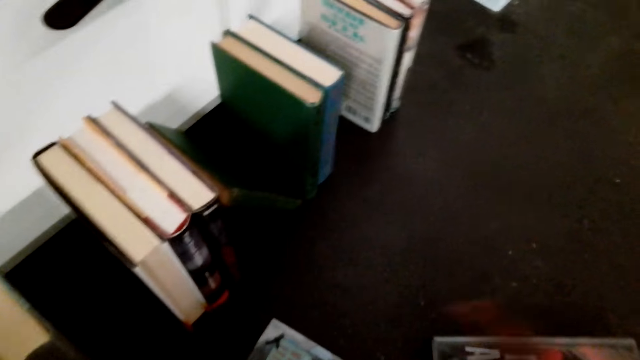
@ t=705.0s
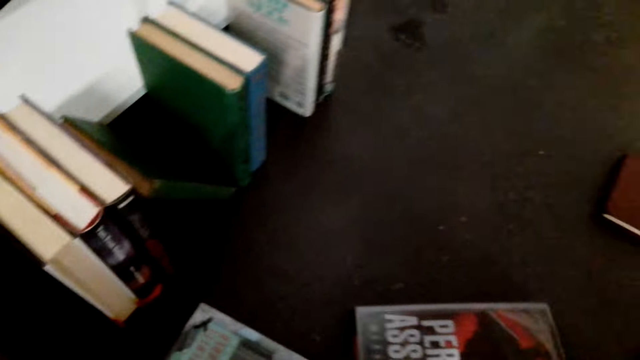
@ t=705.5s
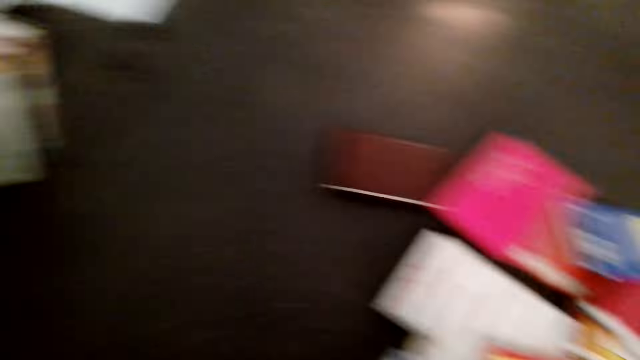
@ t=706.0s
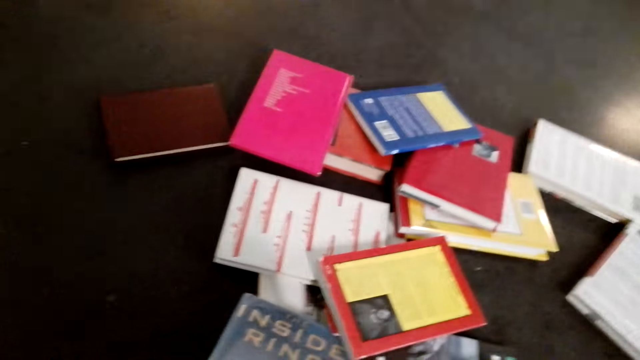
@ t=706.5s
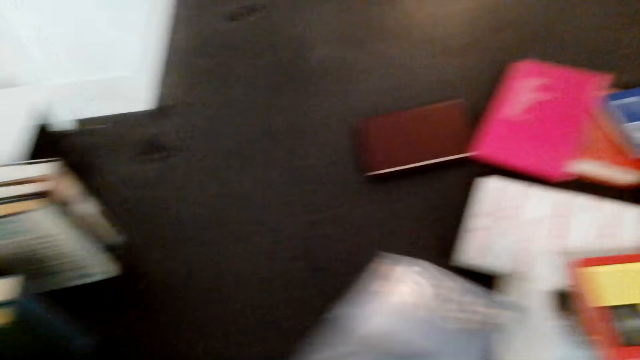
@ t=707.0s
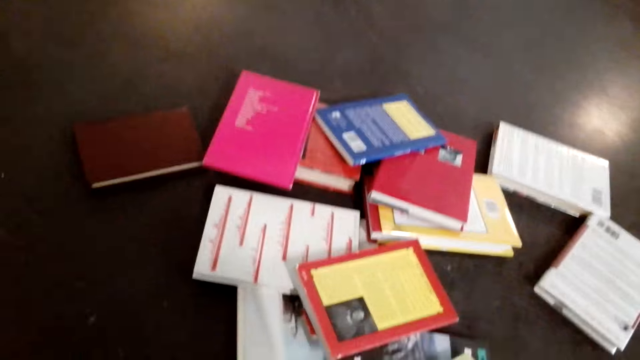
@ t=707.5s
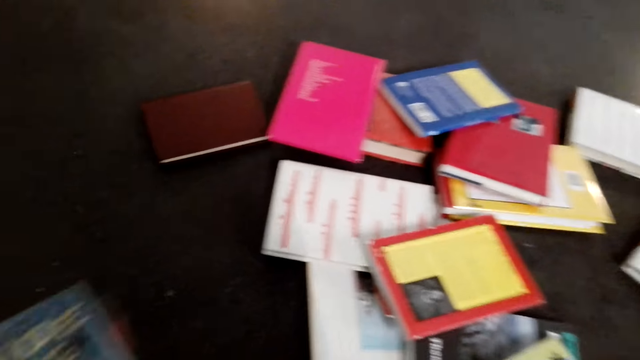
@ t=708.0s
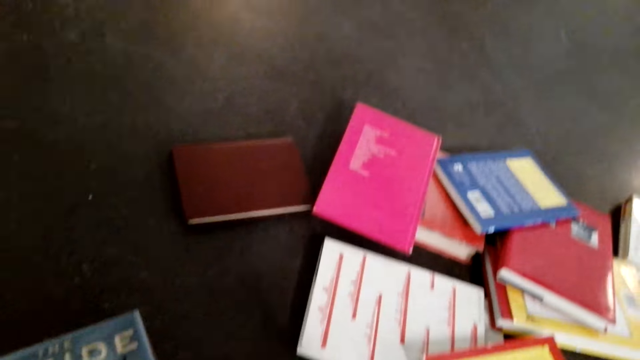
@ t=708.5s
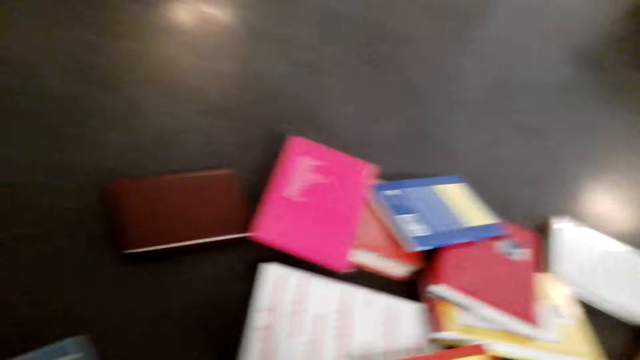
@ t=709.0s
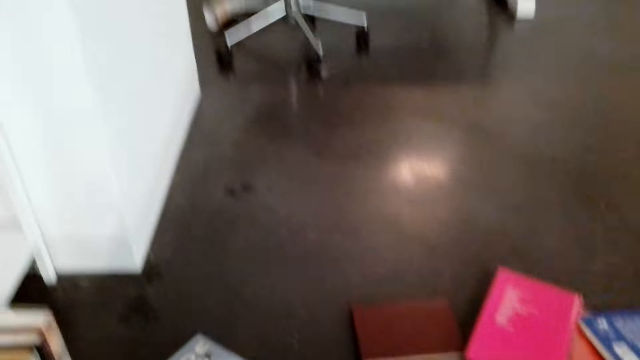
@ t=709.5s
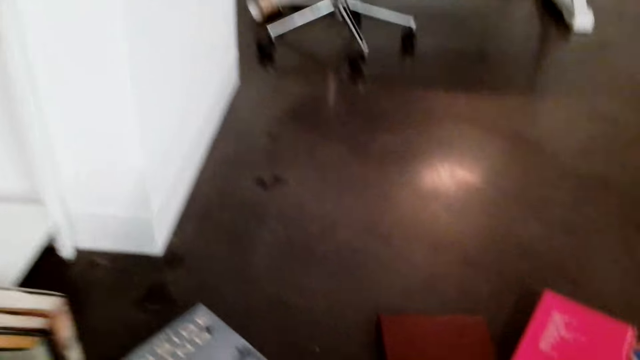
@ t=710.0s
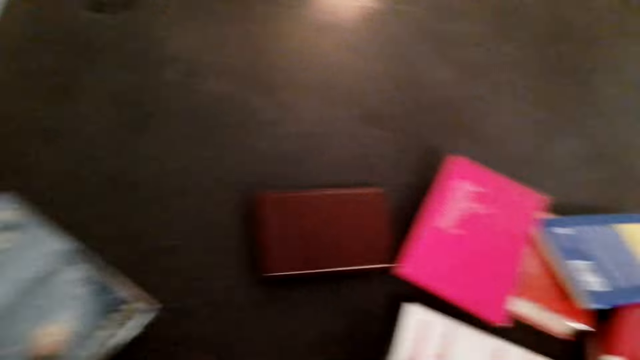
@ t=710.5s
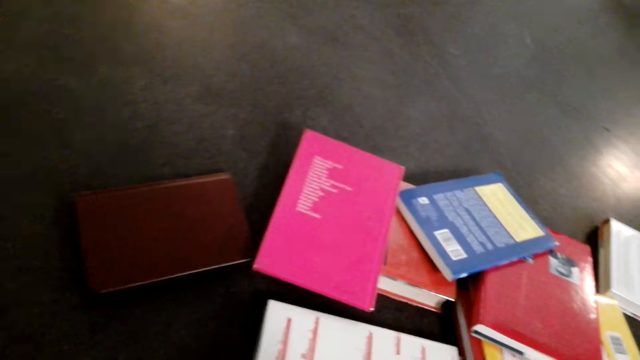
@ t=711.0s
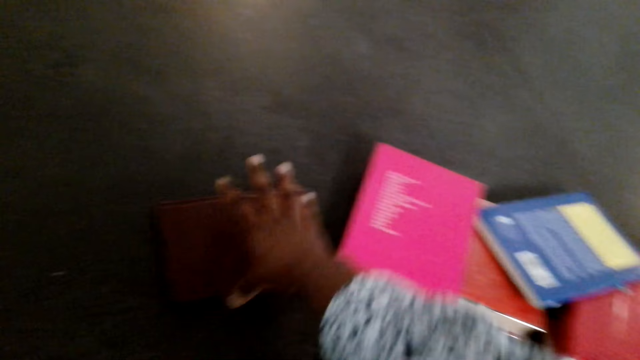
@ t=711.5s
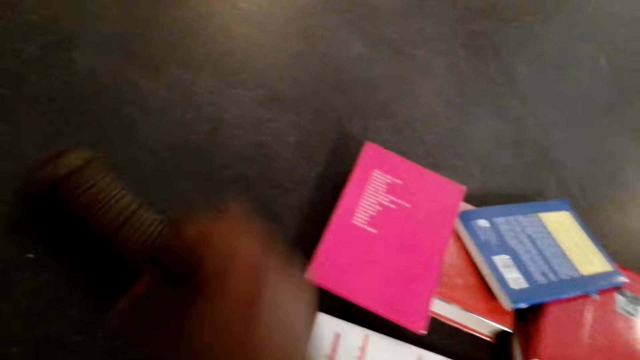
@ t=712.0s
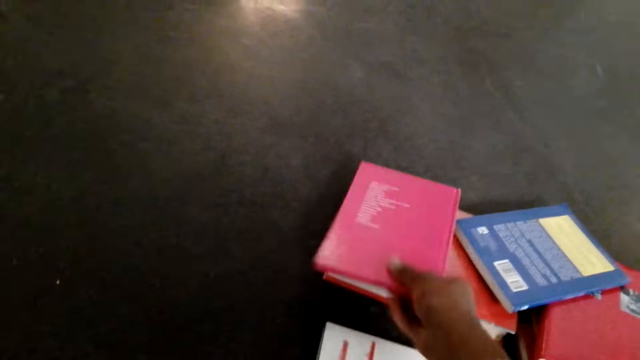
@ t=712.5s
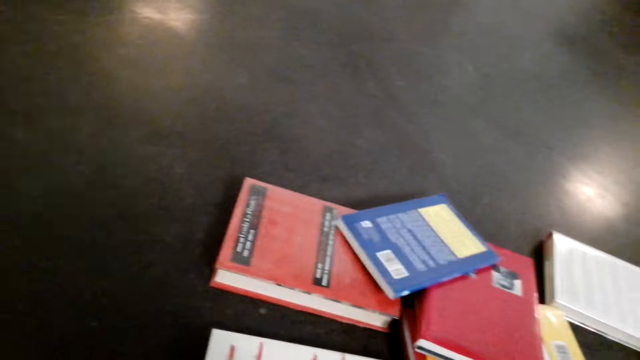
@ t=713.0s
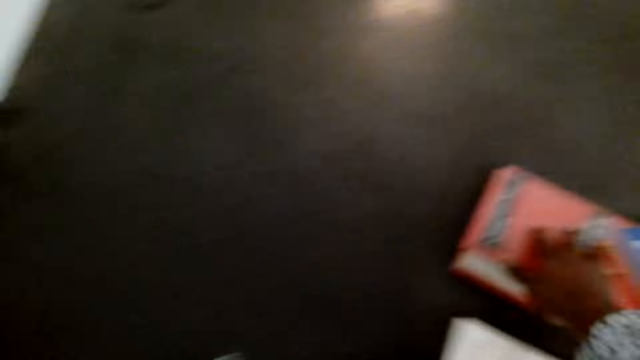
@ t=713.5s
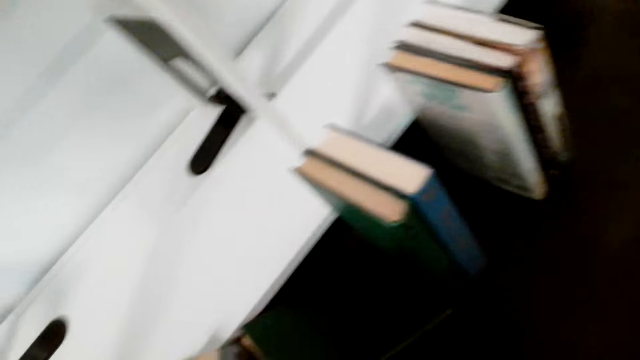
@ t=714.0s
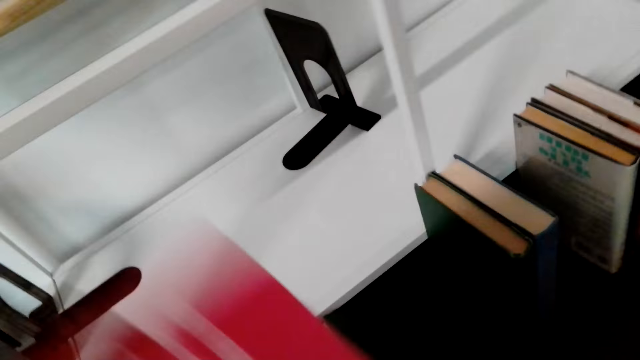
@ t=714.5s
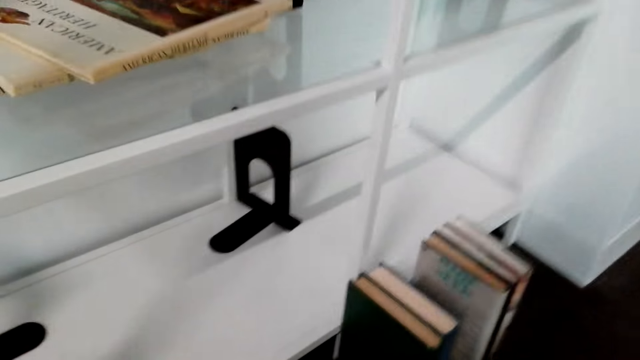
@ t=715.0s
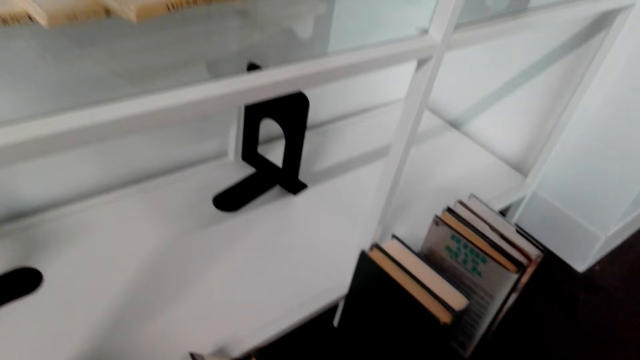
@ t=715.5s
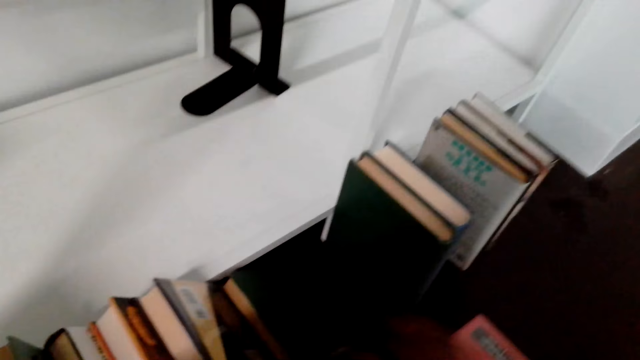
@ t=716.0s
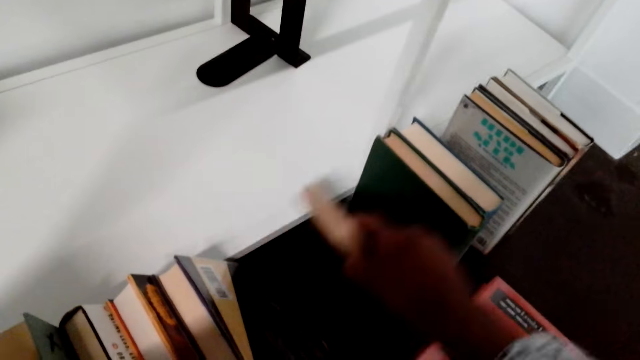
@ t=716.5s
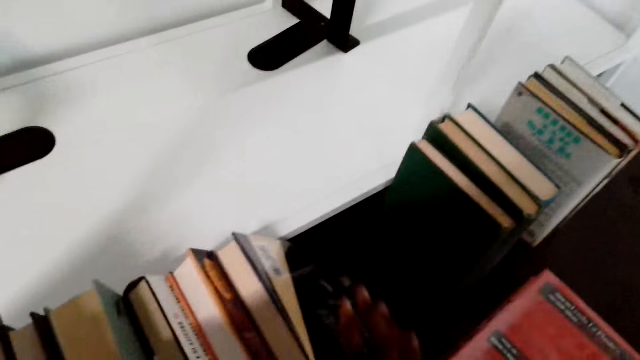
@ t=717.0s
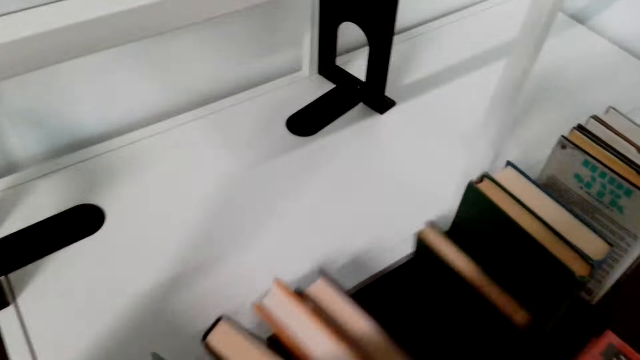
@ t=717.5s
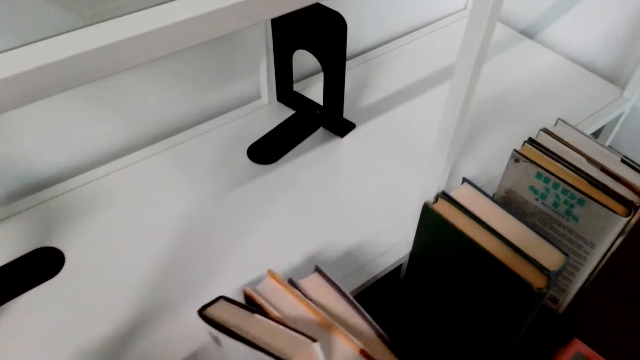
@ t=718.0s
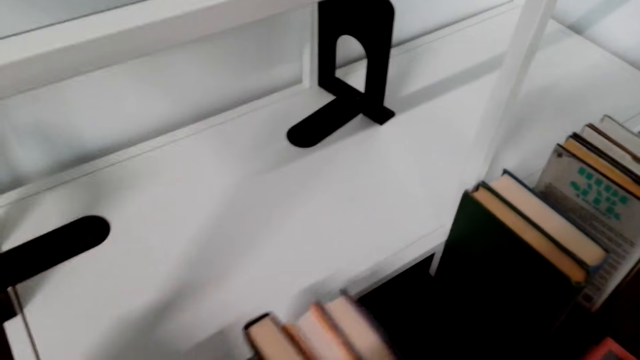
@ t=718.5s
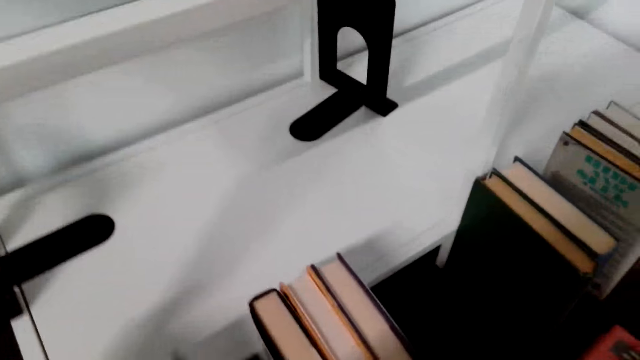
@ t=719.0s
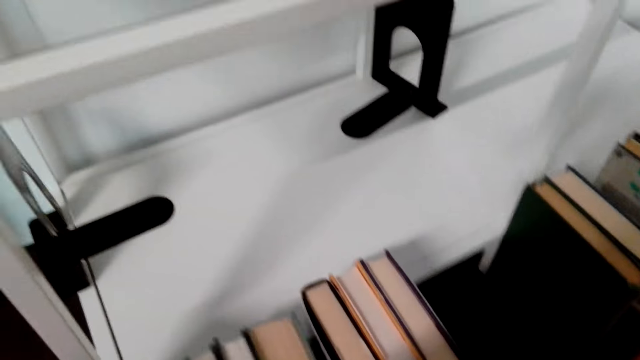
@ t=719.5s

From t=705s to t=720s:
The camera wearer puts a book on the floor. They collect books on the floor. They turn around. They put a book on the shelf. They put books vertically.

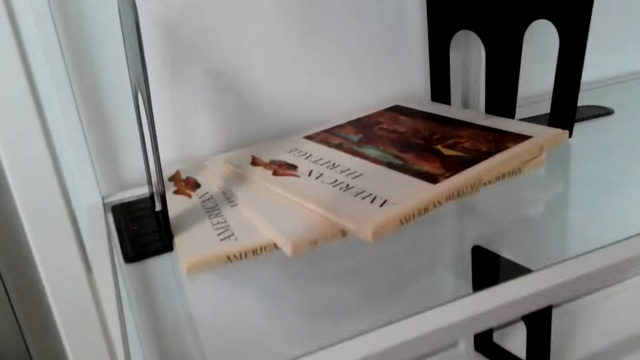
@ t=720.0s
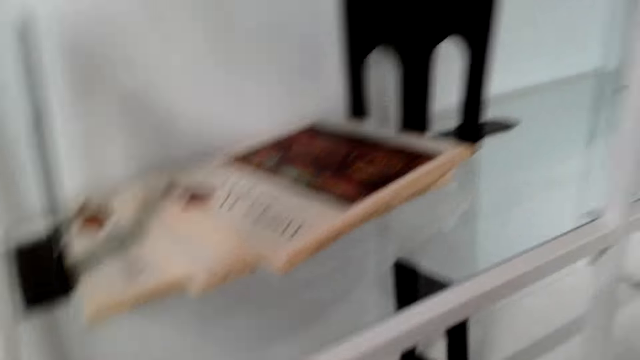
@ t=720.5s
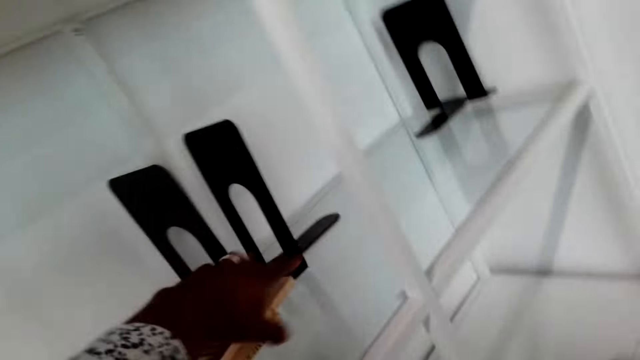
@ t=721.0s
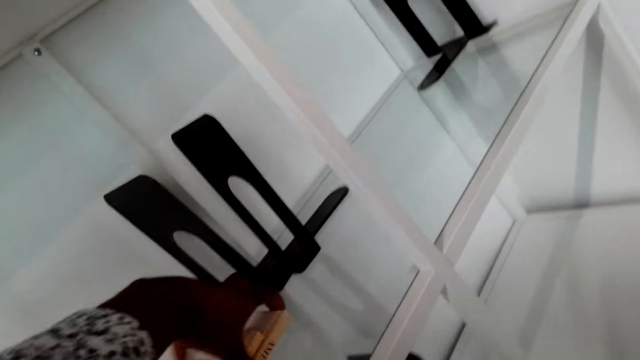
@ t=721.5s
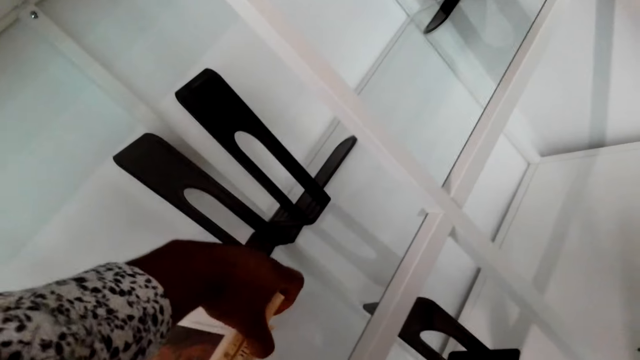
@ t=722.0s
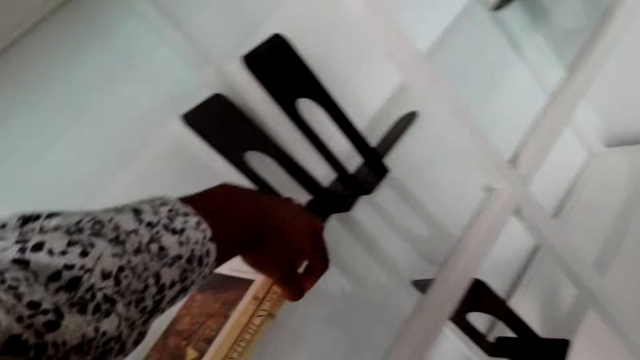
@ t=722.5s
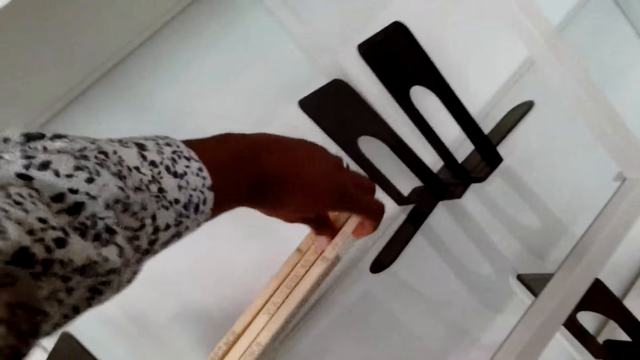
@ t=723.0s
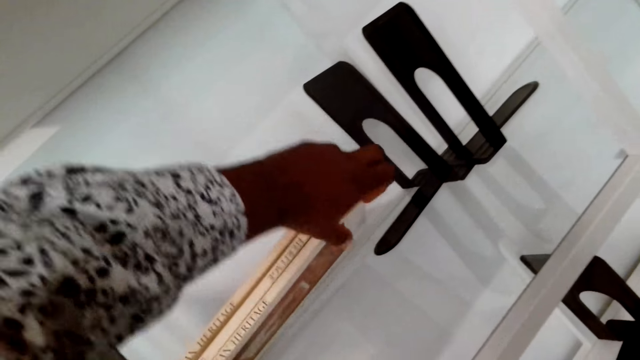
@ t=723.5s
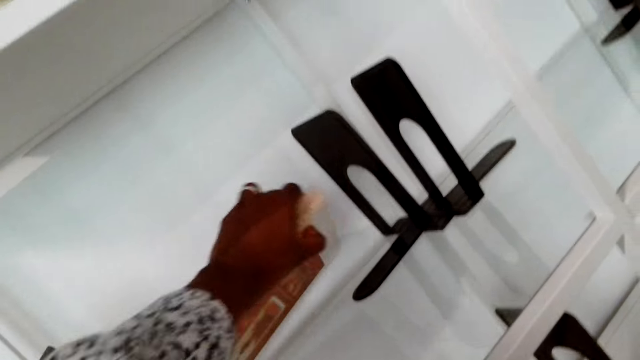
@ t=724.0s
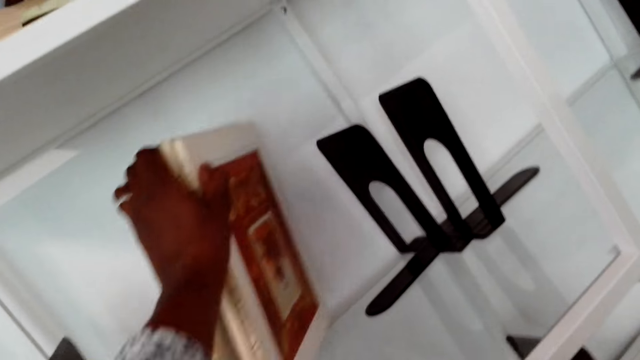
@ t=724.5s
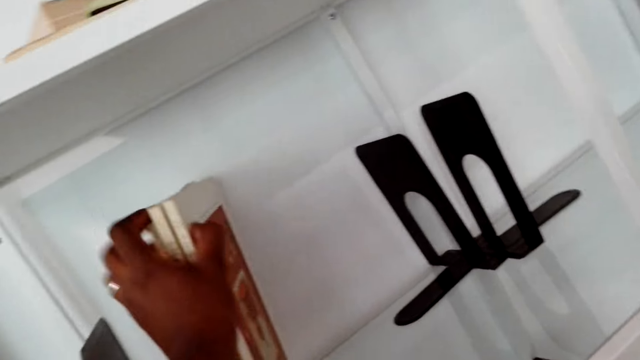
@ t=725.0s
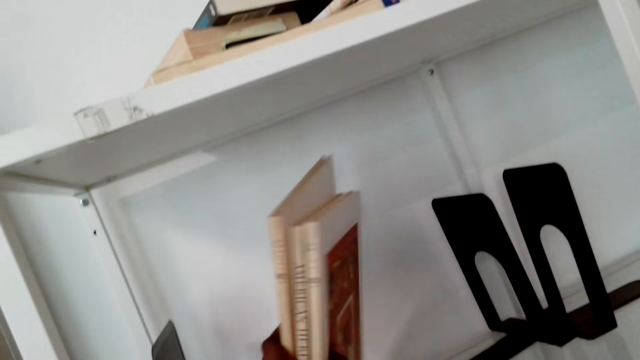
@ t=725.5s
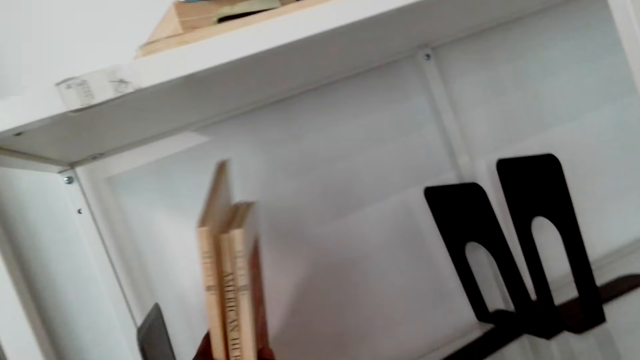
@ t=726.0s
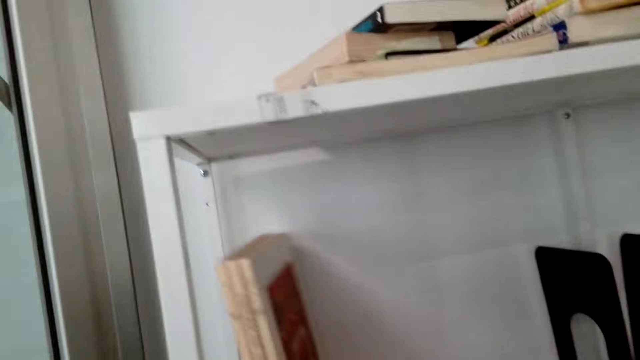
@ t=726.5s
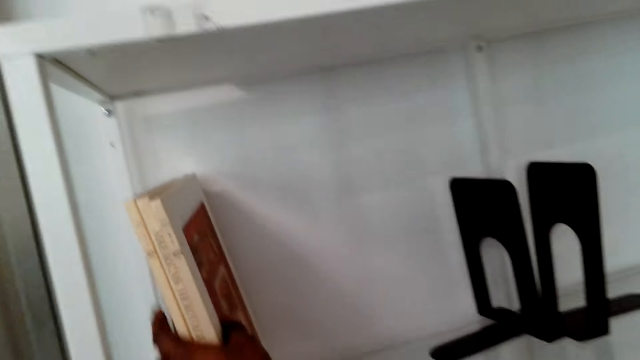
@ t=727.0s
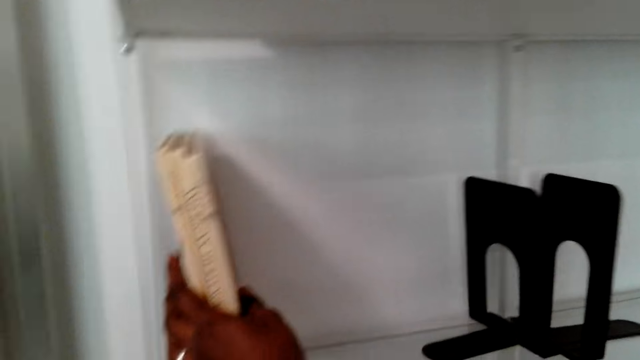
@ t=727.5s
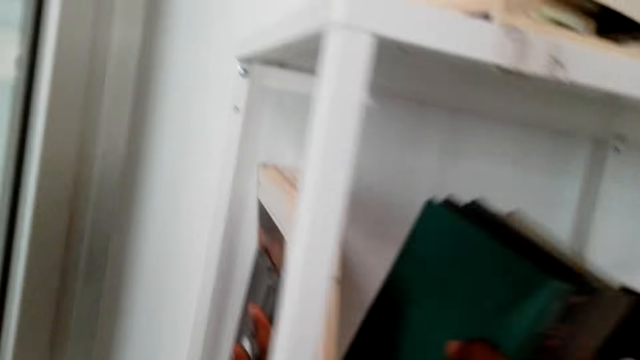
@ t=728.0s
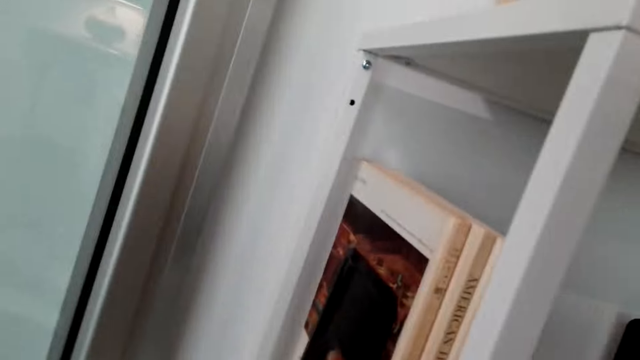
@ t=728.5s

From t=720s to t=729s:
The camera wearer arranges books vertically on a shelf.
